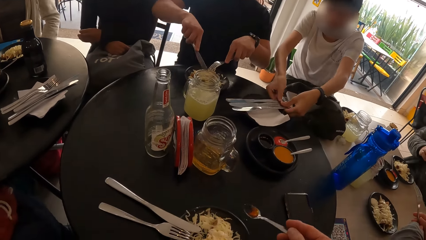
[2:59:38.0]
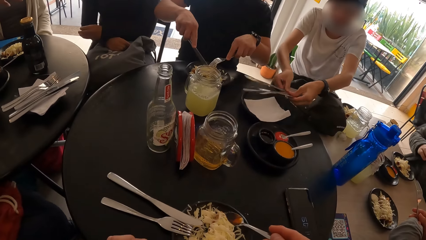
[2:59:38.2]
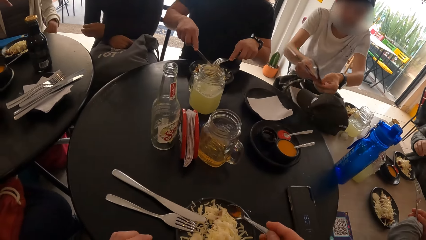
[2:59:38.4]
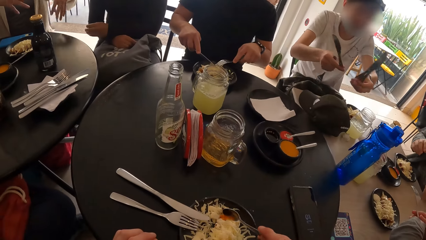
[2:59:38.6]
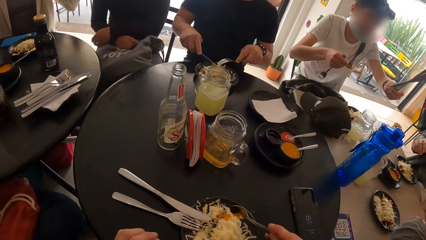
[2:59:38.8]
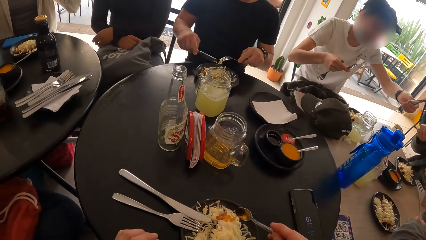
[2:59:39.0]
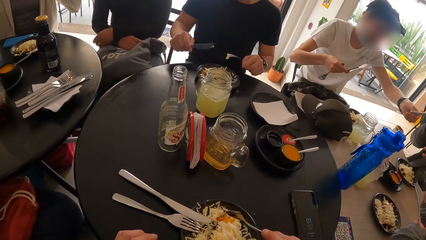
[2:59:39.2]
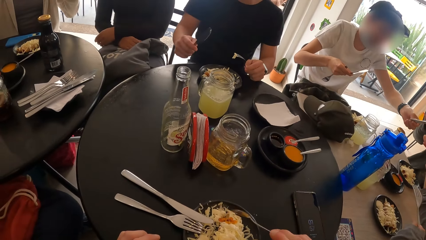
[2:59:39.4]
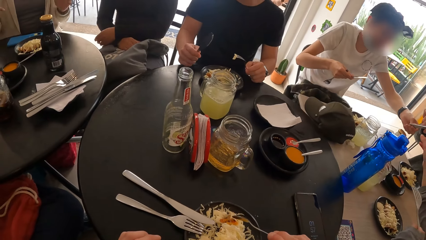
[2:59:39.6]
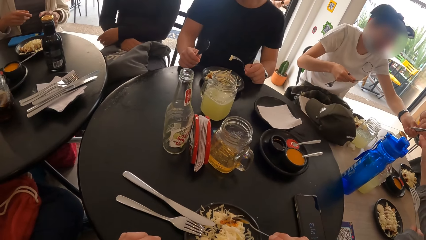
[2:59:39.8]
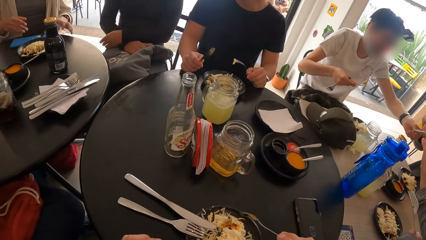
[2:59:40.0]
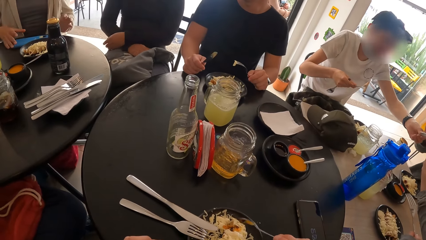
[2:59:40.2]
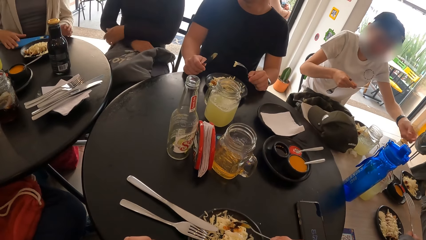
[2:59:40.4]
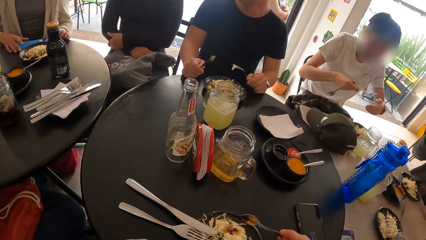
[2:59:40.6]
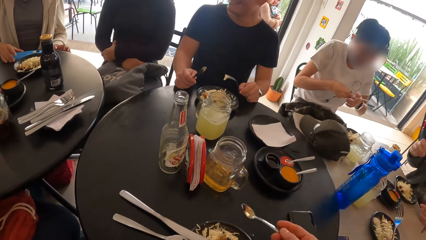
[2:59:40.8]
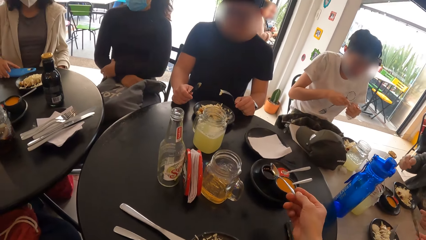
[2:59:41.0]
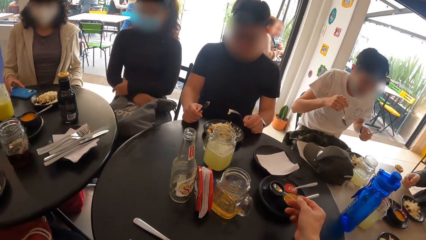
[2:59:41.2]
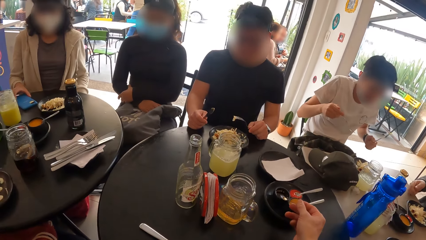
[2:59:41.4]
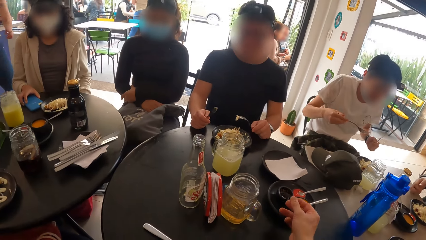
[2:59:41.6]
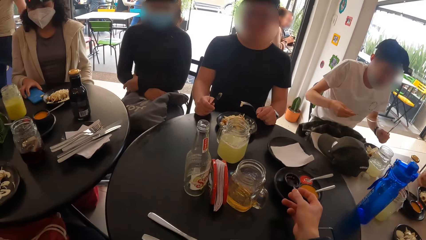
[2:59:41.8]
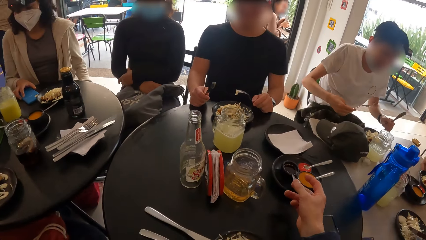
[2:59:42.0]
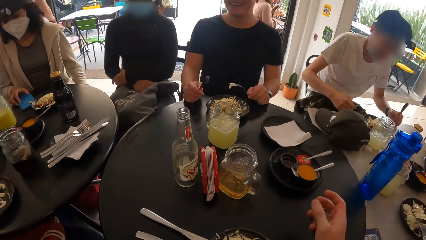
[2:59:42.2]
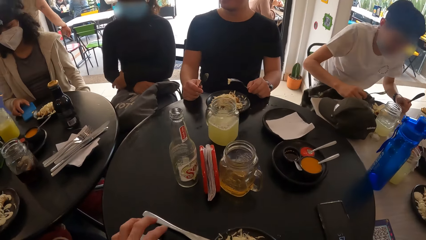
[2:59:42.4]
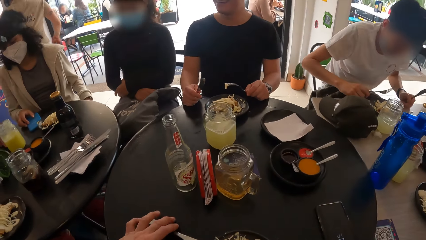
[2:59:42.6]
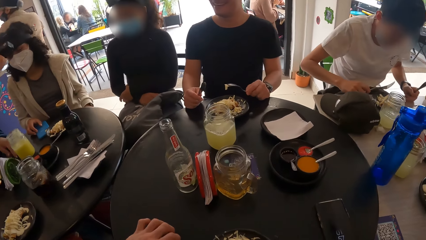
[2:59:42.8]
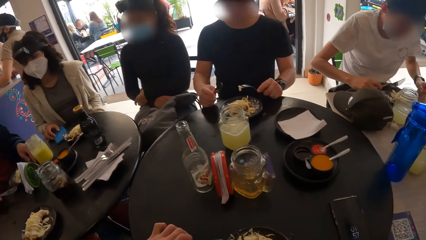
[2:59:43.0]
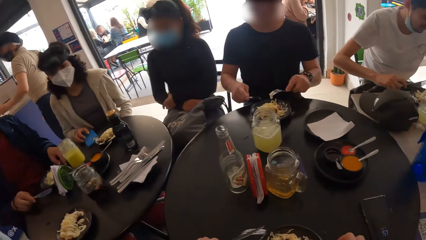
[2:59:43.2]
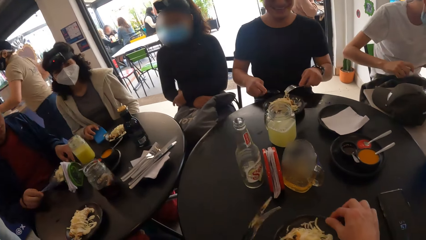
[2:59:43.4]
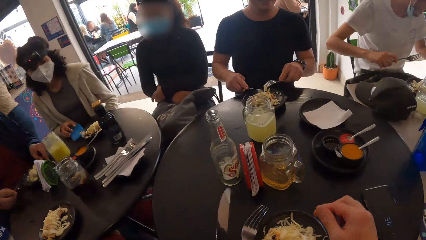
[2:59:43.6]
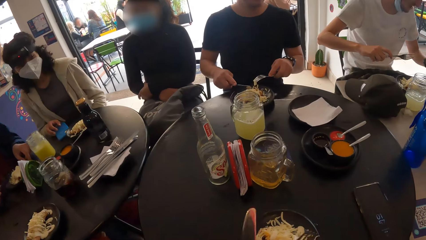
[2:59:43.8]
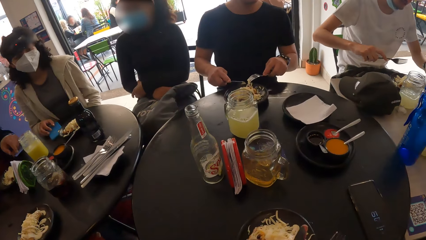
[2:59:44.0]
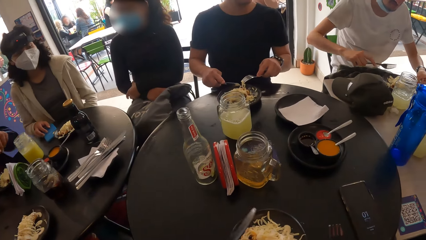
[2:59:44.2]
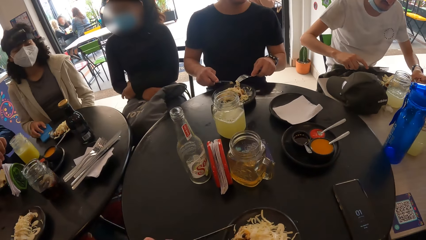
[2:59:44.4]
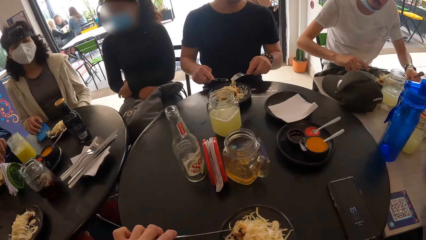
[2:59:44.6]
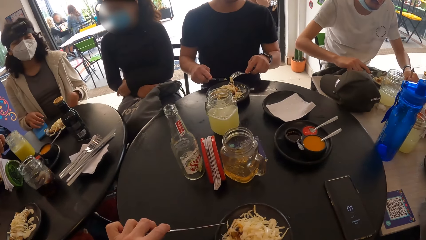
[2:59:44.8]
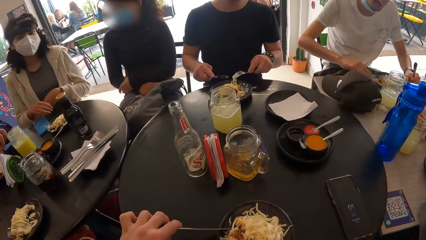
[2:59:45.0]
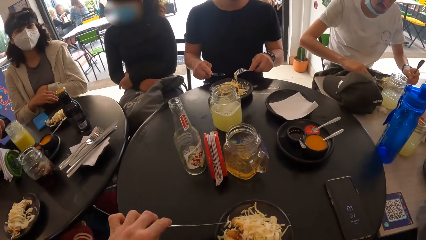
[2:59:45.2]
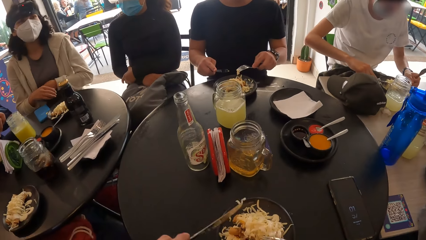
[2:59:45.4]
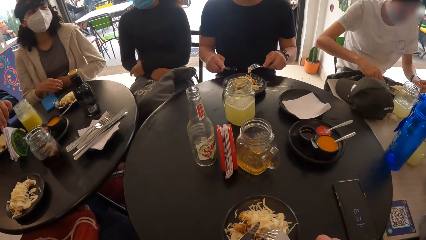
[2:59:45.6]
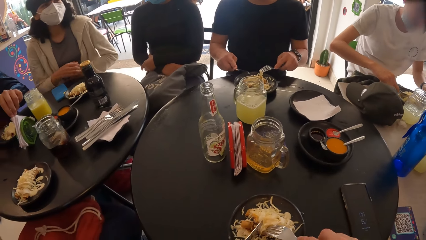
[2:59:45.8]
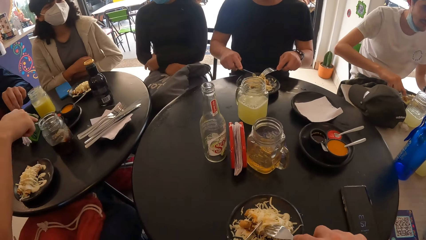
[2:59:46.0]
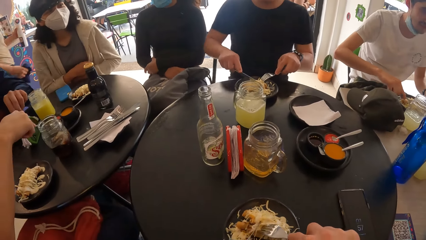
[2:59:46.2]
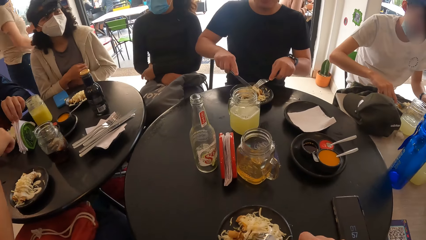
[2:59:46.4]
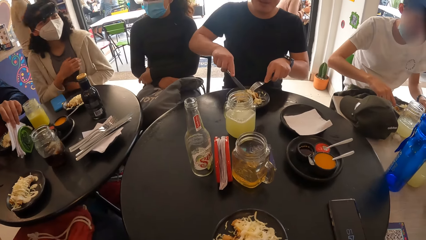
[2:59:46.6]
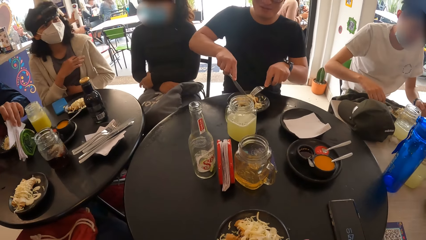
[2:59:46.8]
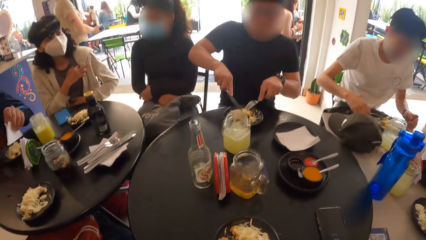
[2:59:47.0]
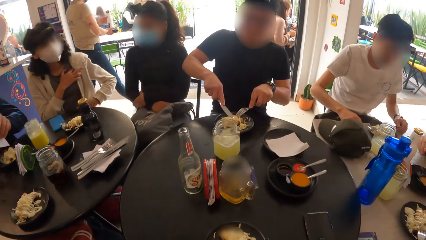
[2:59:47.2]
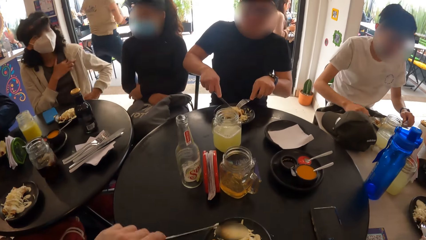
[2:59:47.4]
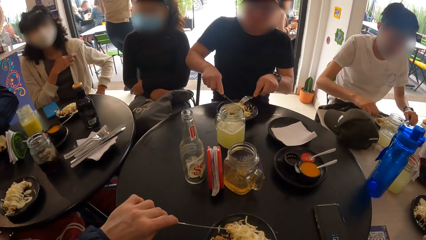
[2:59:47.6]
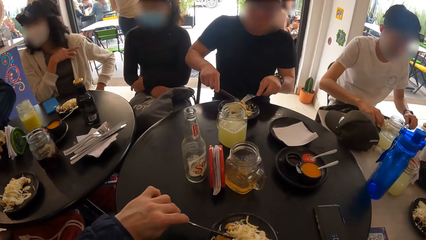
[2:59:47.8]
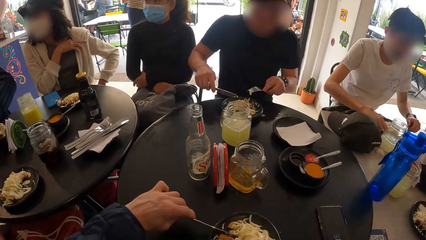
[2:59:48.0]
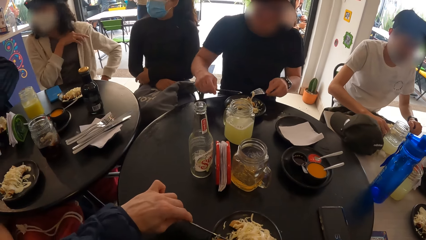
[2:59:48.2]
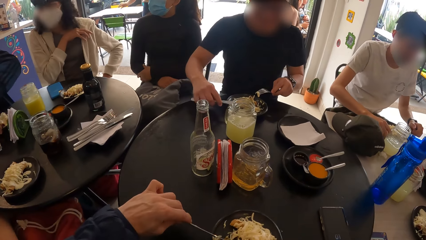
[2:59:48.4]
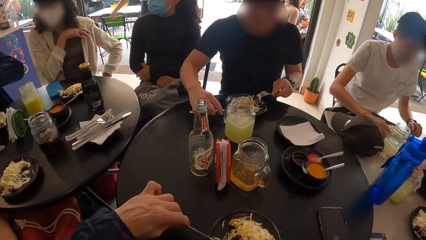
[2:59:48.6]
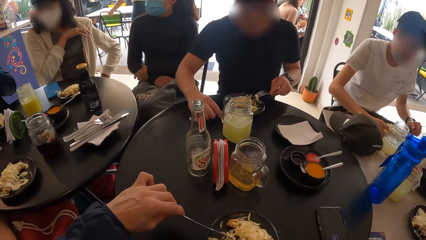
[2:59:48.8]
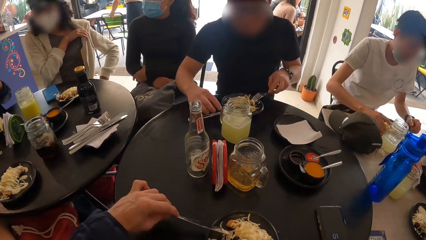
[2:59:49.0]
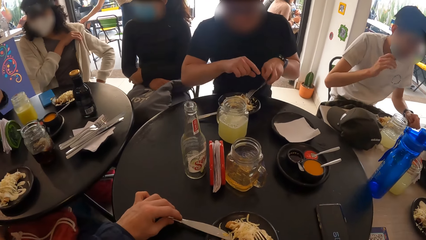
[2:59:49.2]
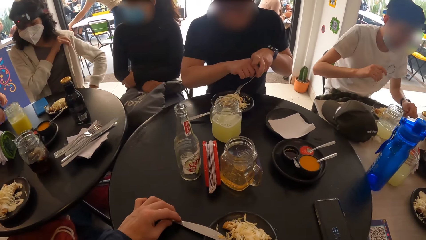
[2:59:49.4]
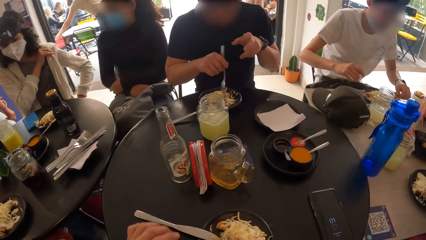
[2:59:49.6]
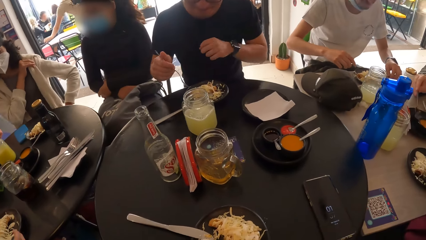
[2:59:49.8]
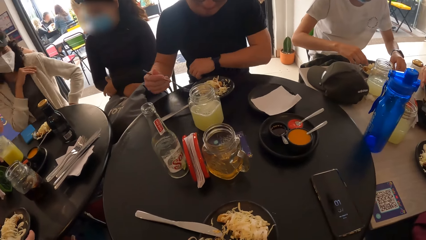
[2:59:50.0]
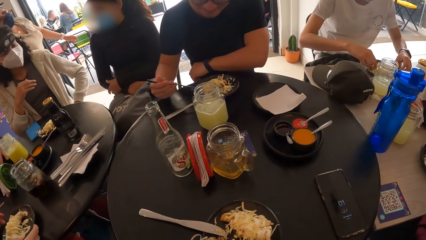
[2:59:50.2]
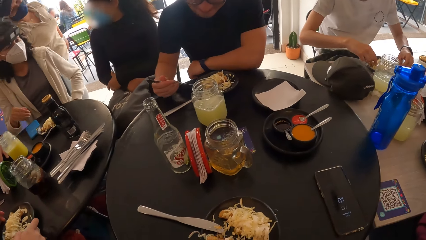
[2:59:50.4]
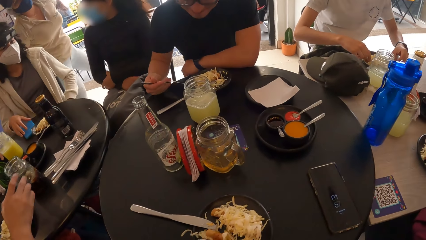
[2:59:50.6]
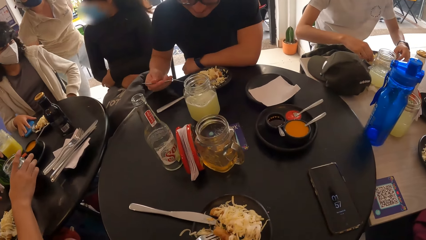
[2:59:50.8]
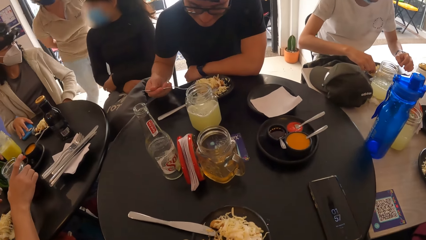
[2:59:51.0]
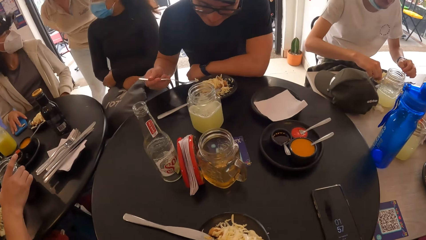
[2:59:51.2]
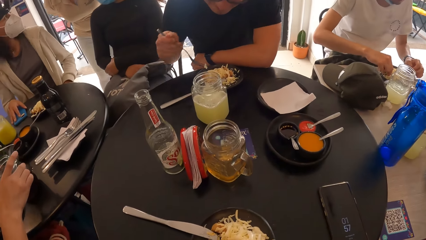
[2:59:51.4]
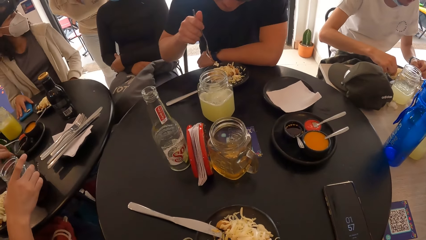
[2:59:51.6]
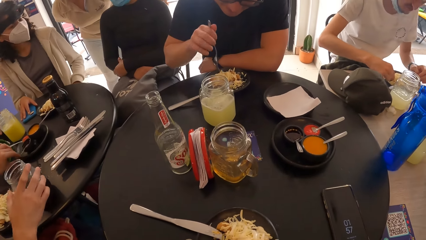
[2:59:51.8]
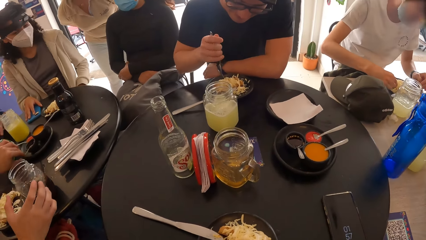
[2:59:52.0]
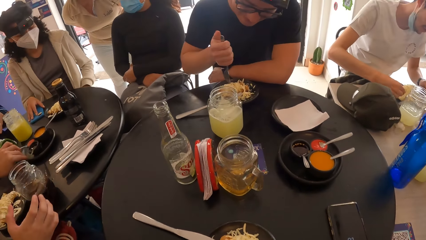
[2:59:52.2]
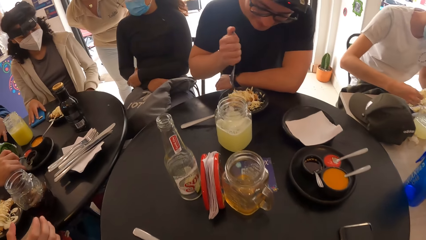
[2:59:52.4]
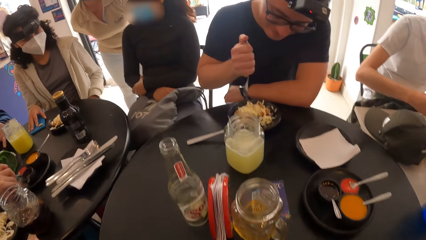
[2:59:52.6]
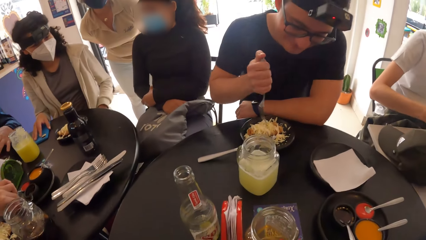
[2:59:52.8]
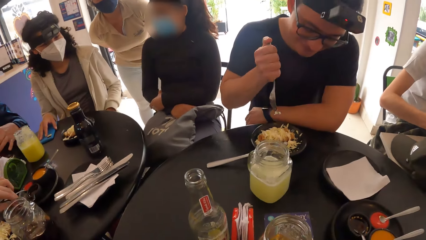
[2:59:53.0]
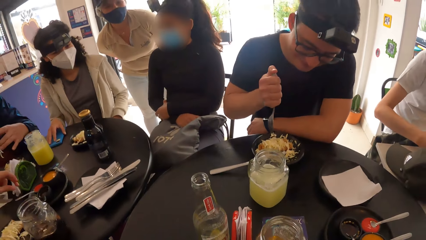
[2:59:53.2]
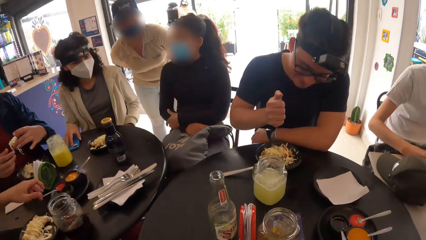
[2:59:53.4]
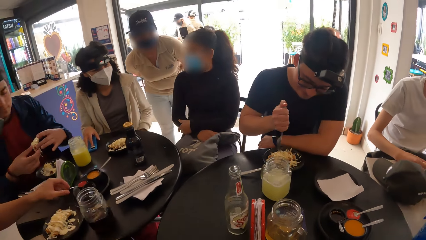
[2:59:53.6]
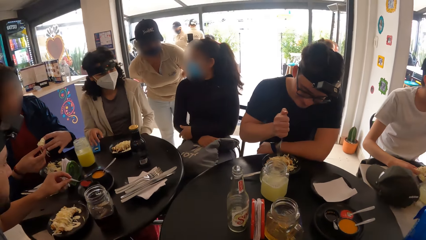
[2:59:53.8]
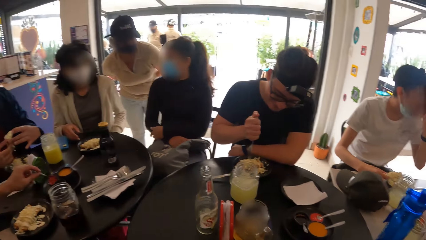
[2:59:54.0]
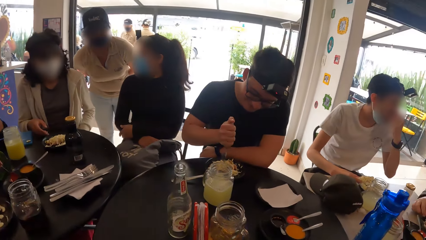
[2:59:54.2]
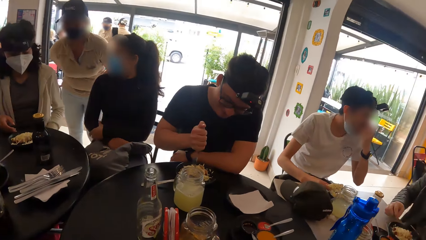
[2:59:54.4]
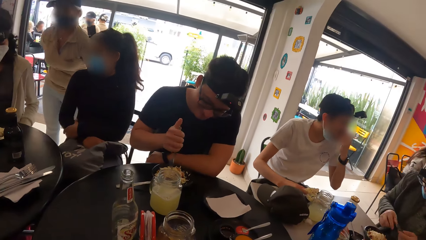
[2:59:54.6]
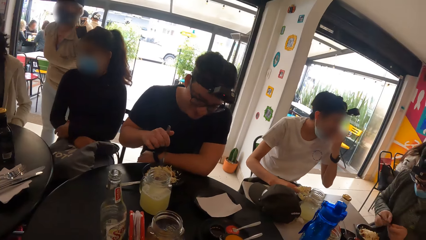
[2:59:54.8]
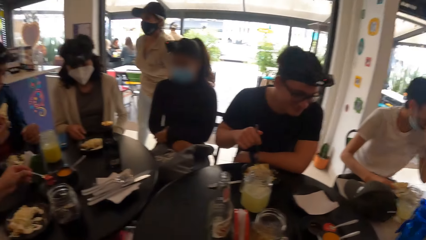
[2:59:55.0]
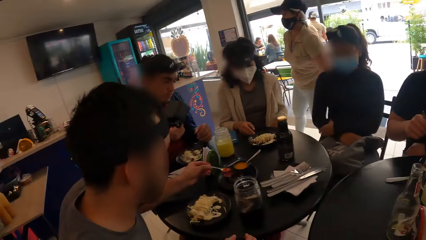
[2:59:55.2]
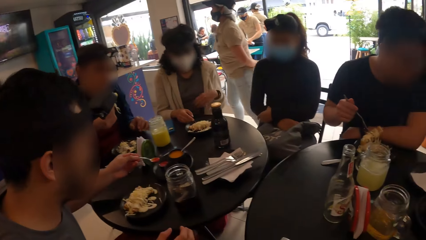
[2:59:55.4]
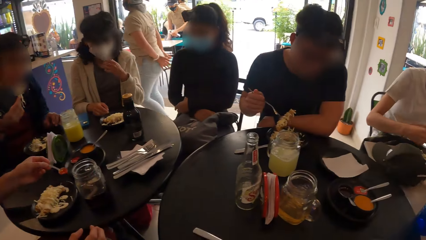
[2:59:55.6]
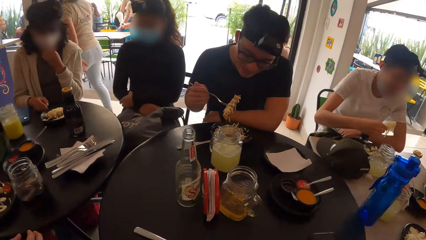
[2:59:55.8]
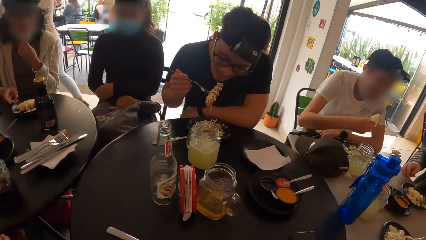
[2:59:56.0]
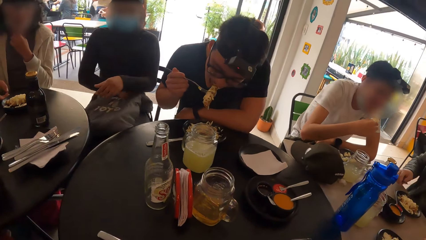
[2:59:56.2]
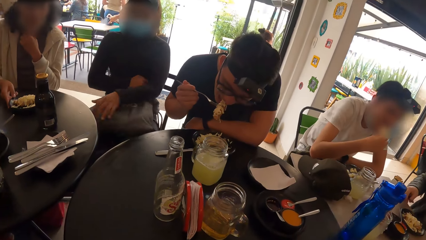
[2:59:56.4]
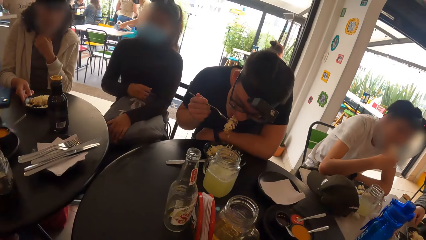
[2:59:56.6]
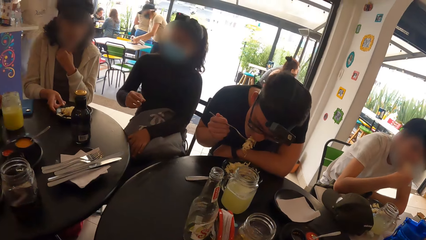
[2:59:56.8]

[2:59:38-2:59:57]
A man eats. The camera wearer shakes a spoon. A woman moves the phone on the table with her right hand. The camera wearer drops the spoon into the cup in the plate on the table from his right hand. He holds the fork and knife with his left hand. He moves the plate of salad with his right hand. He holds the fork with his right hand. He eats. A waiter walks. A second man picks up a serviette from a napkin holder on the table with his left hand. The woman touches her cloth with her right hand. A third man drops the knife from his right hand to the plate of salad on the table. The camera wearer drops the knife from his left hand to the plate on the table. The third man holds the fork with his right hand. The woman moves the phone on the table with her right hand. The third man eats the salad from the plate of salad on the table with the fork in his right hand. A fourth man pulls the glass mug on the table with his right hand. The camera wearer eats. He moves the plate on the table with his left hand. The second man holds a vegetable with both hands. The fourth man scoops ketchup from the cup of ketchup on the table into the plate of salad on the table with a spoon in his left hand. The waiter walks.
